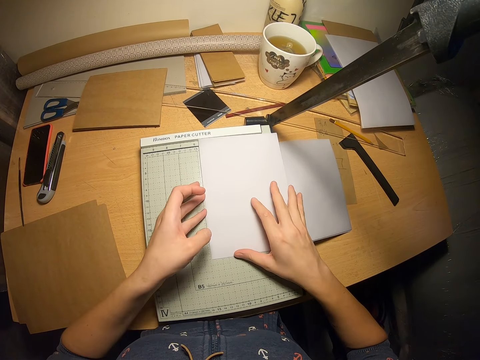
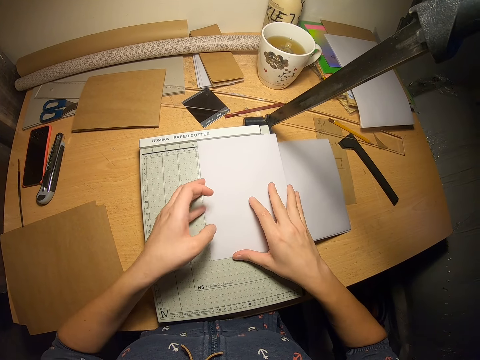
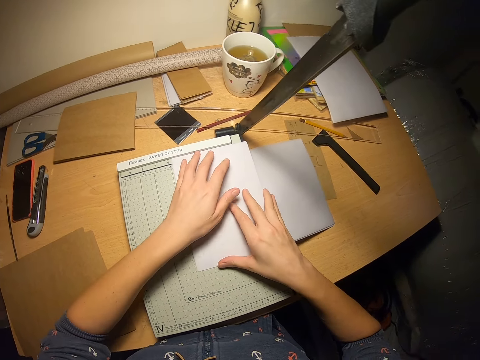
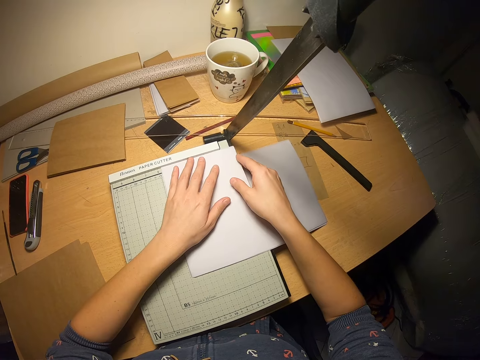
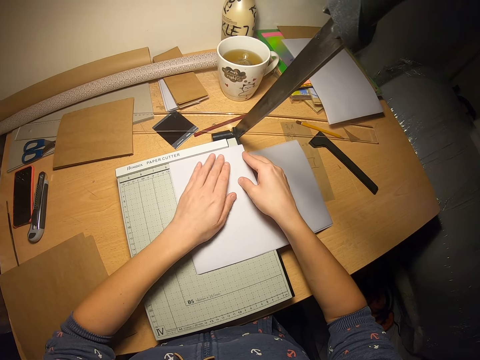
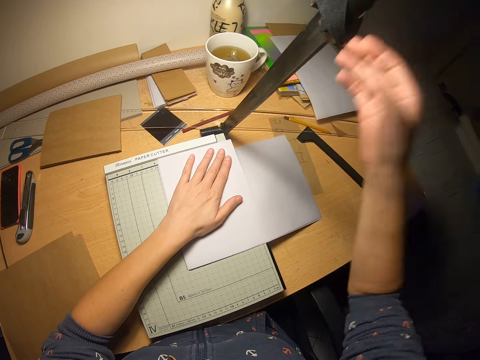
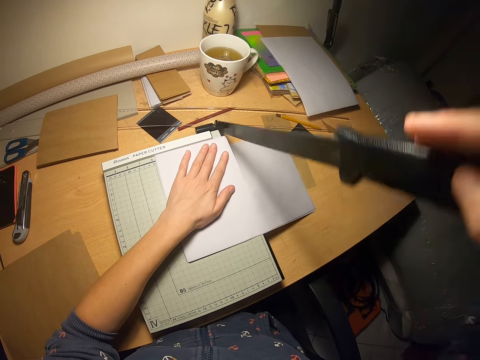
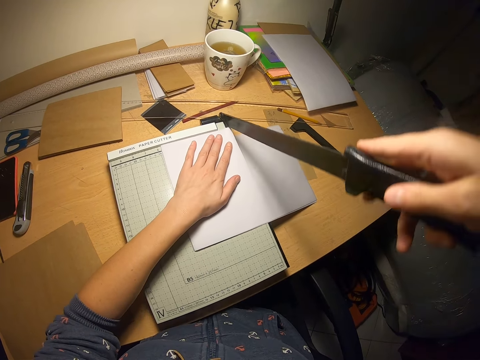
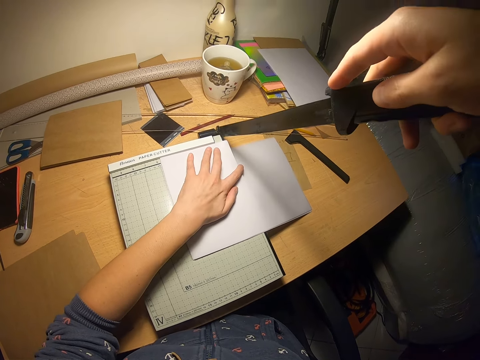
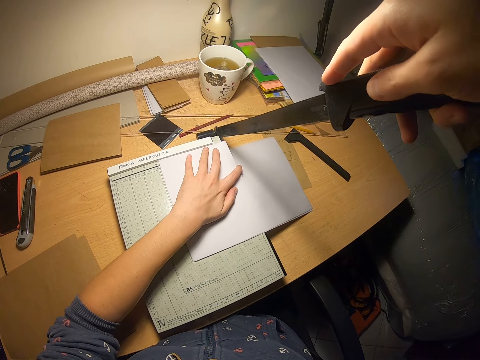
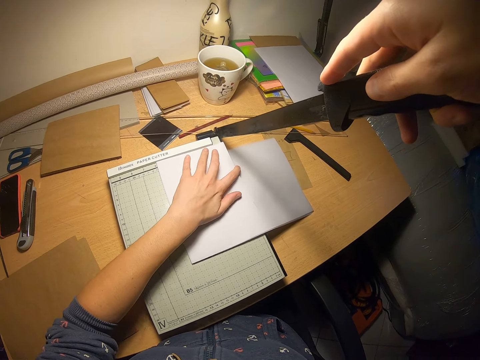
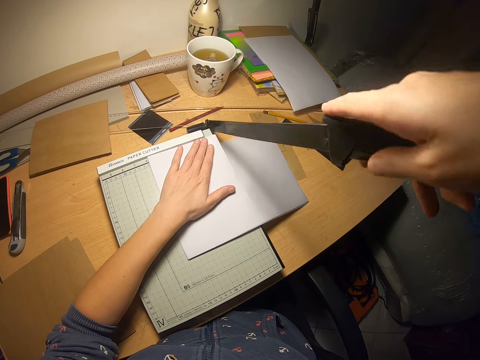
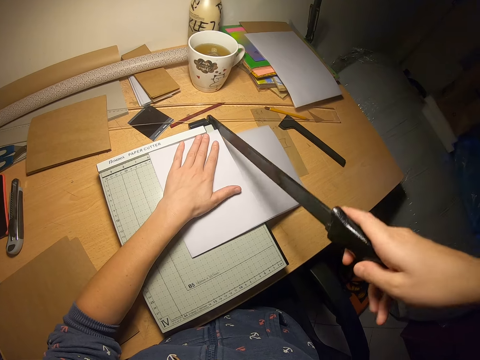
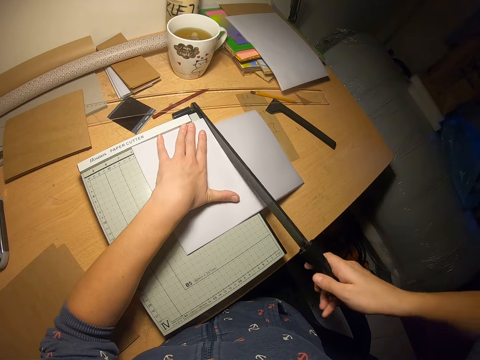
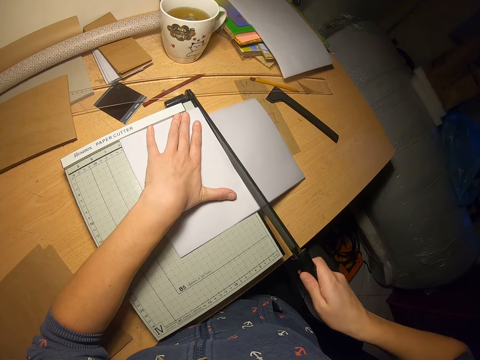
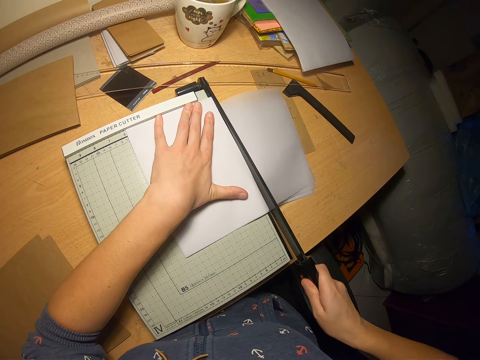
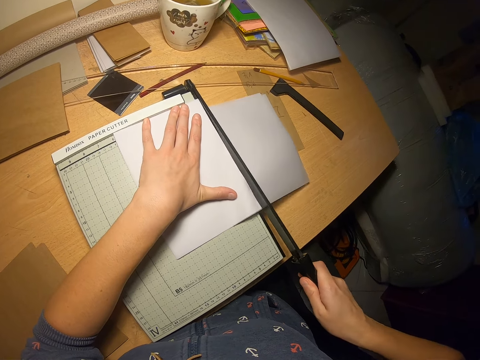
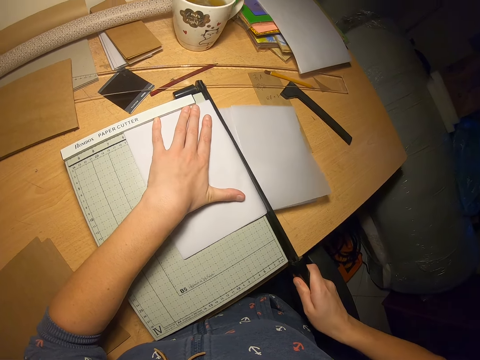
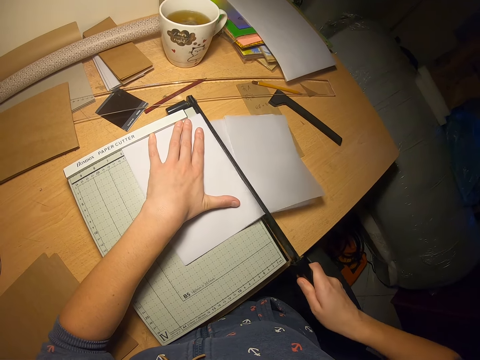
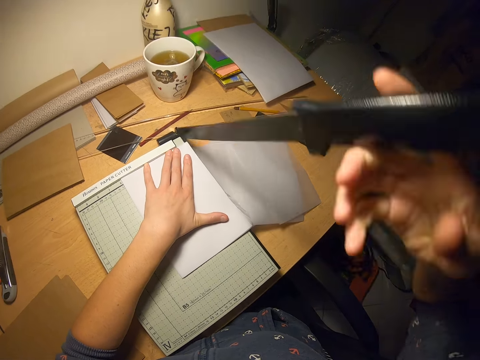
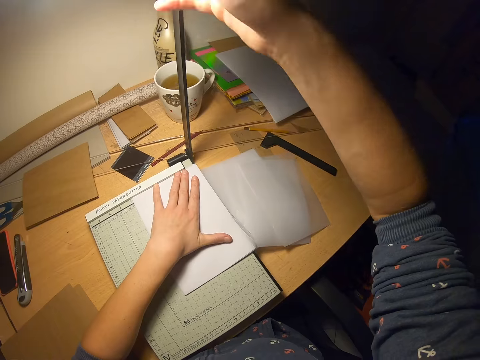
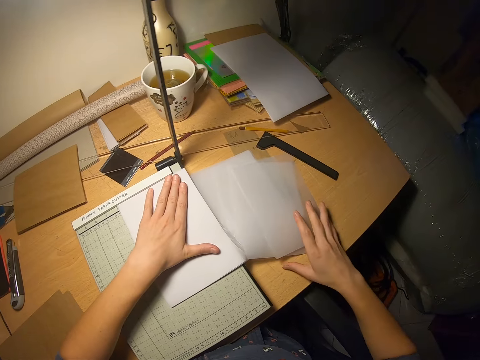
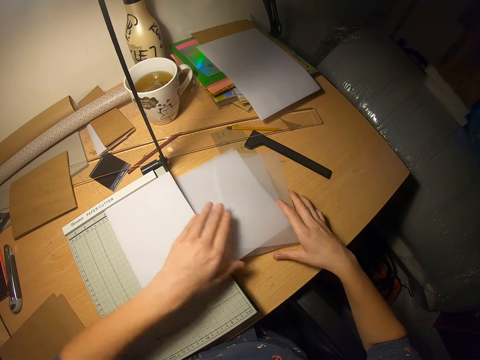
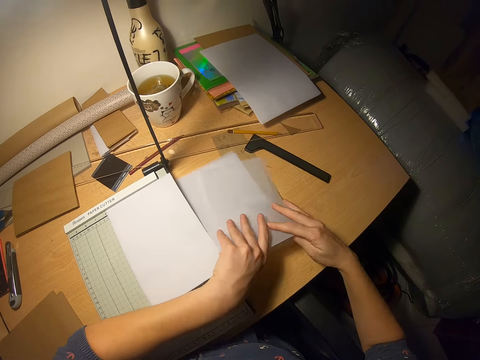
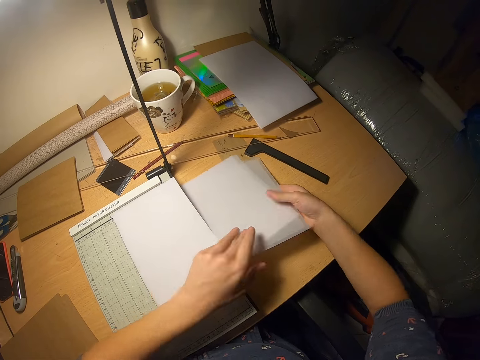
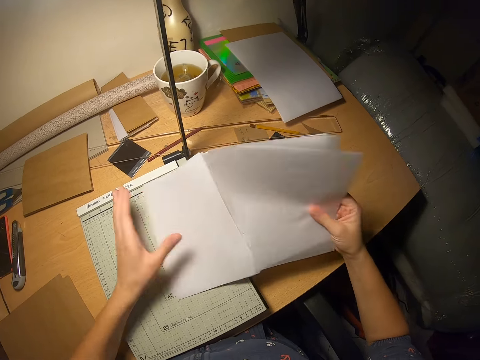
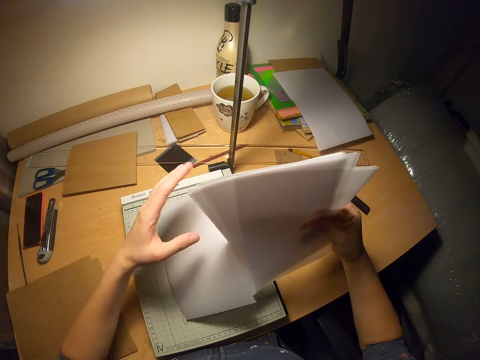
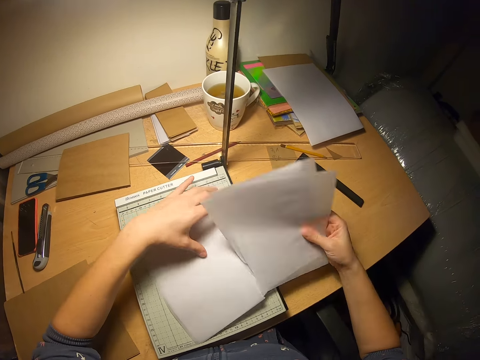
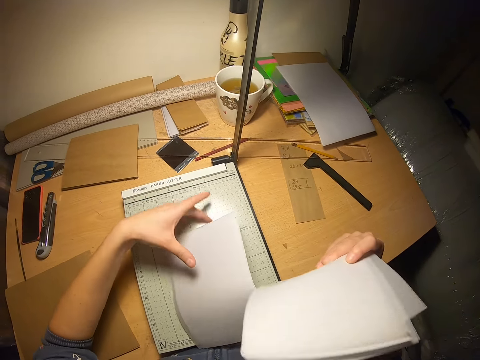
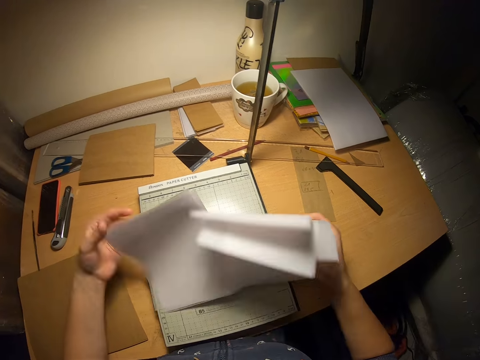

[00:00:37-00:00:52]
The camera wearer aligns the papers on a paper trimmer or paper cutter. They cut the papers with the paper trimmer. They arrange the papers with both hands on the paper cutter. They pick up the papers on the table.

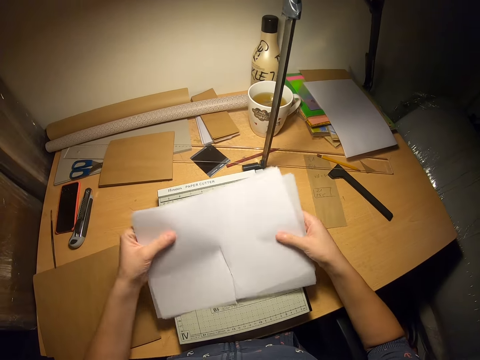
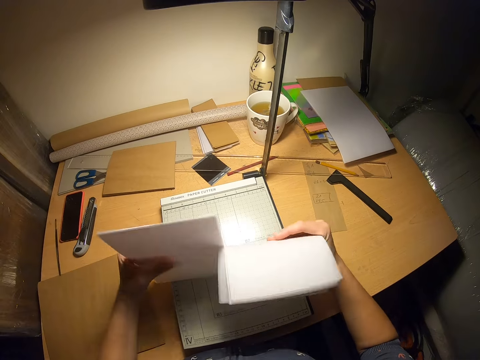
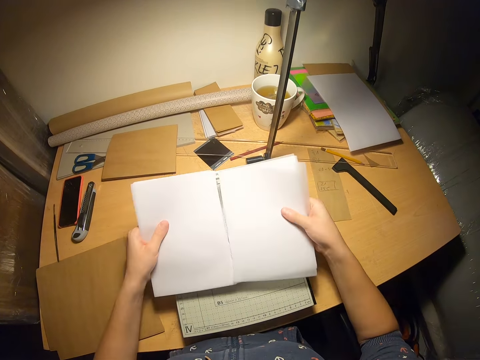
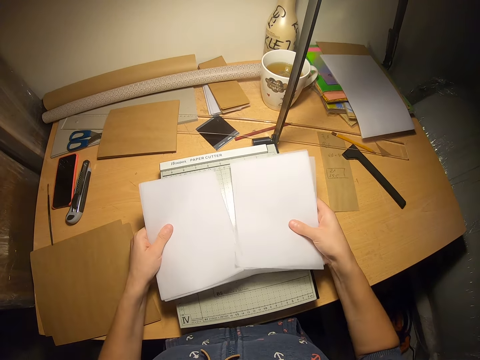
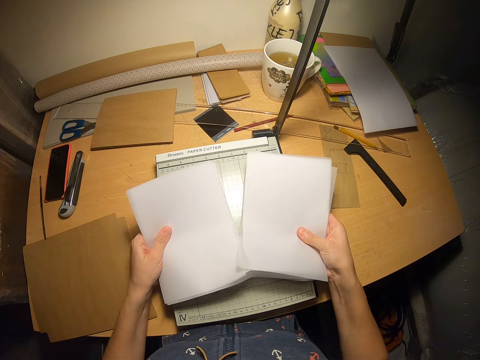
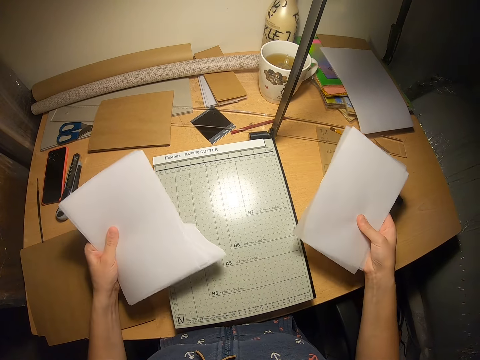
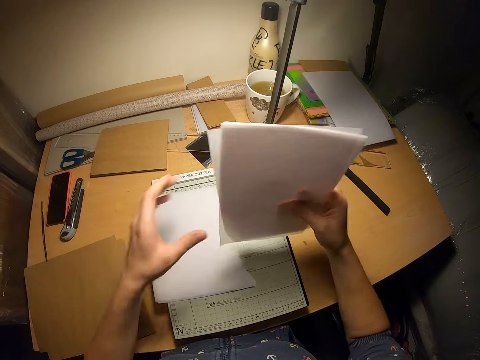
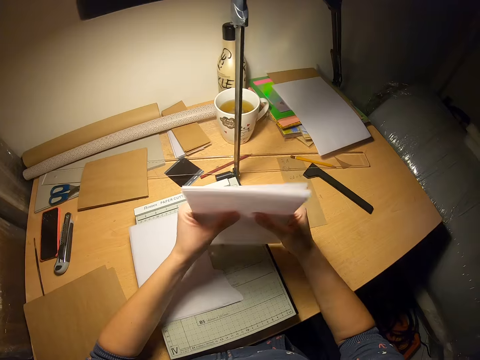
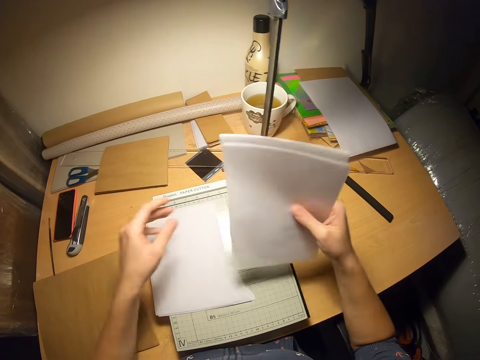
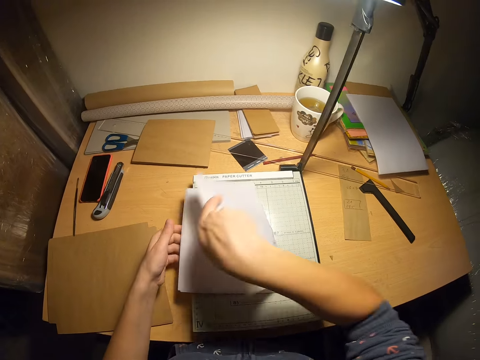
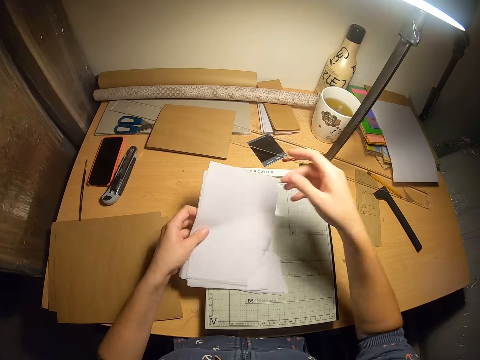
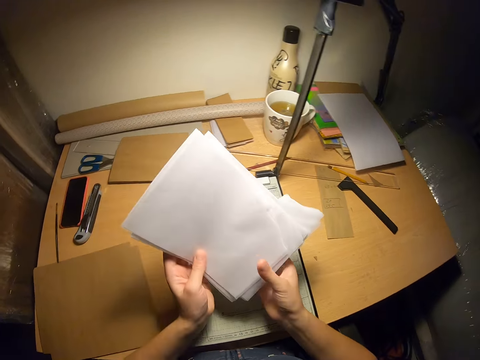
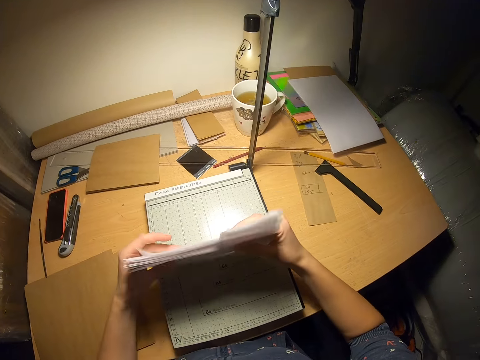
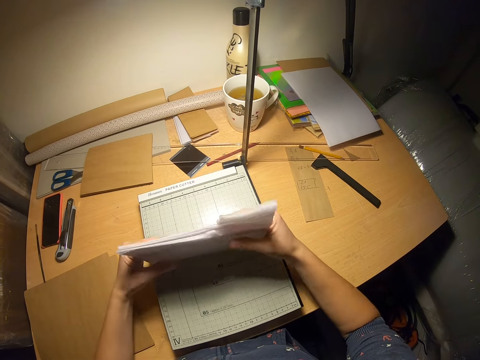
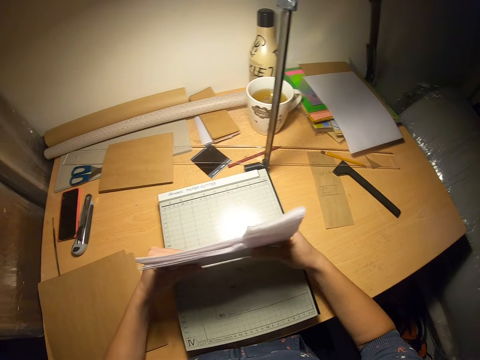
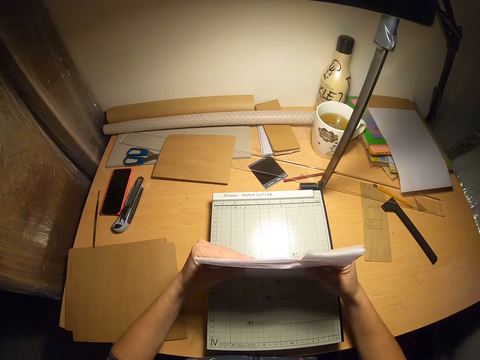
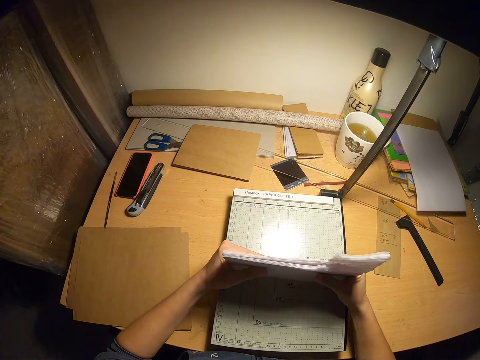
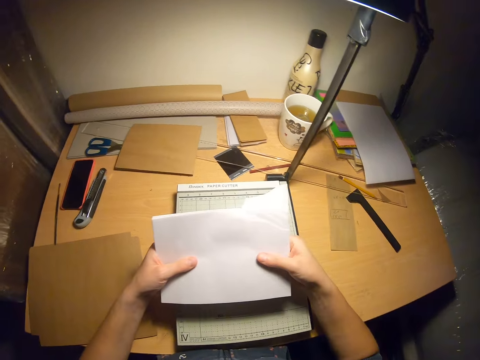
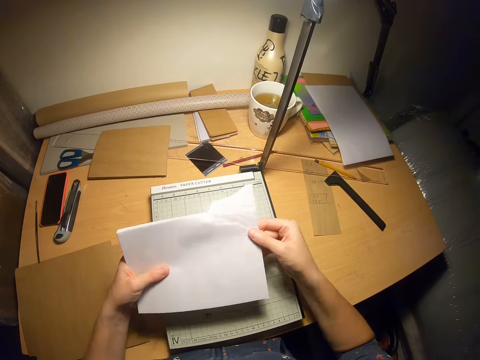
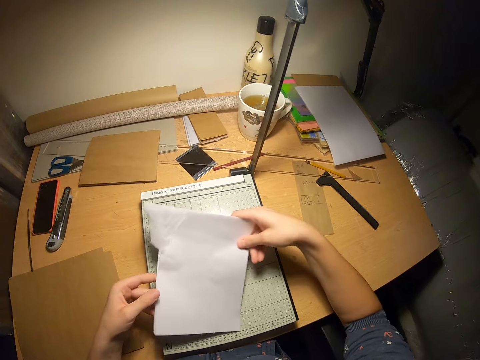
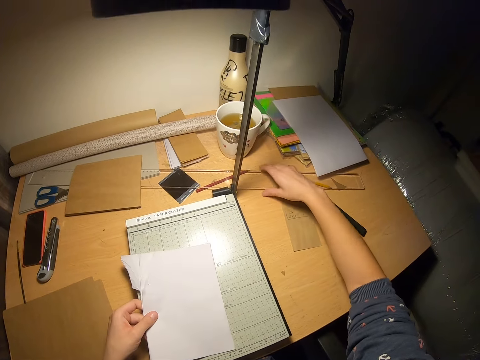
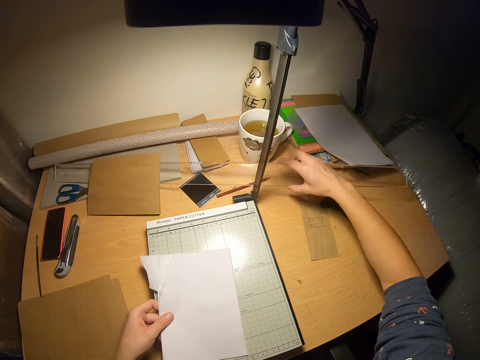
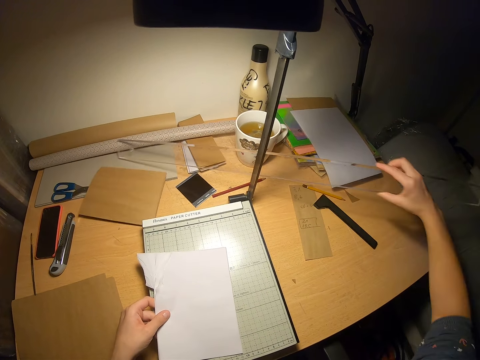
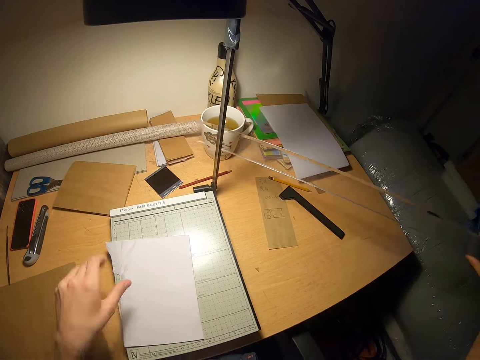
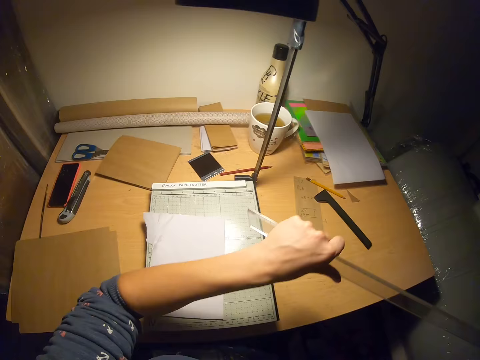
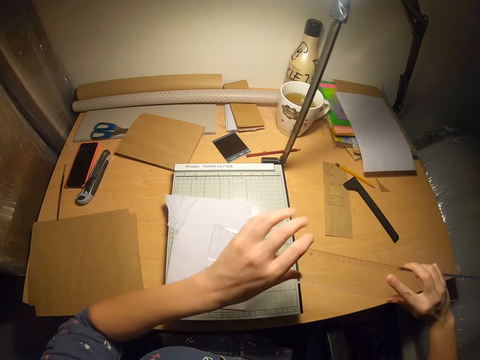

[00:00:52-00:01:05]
The camera wearer aligns the papers on a paper trimmer or paper cutter. He cuts the papers with both hands. He drops one pair of papers on the paper trimmer and aligns the remaining pair on the paper trimmer with both hands. He puts the papers together. He aligns the papers on the paper trimmer. He drops the papers on the paper cutter. He looks over the papers. He picks up a ruler from the table with his right hand.
